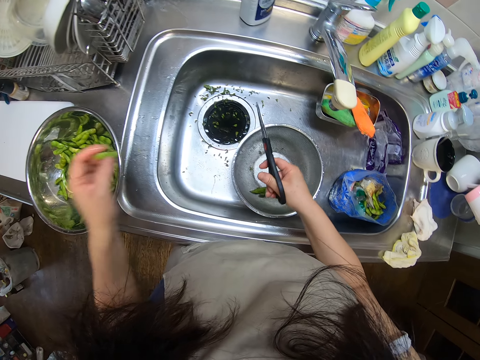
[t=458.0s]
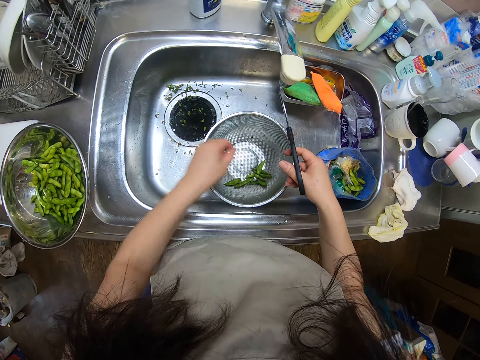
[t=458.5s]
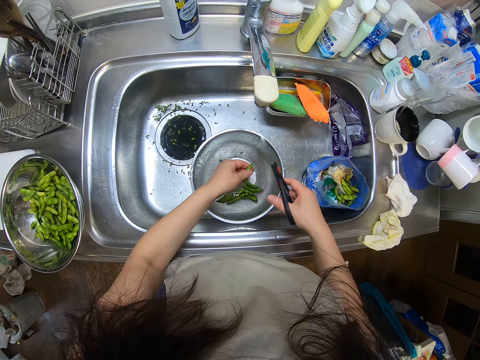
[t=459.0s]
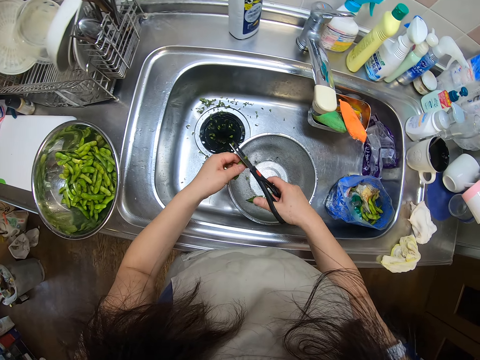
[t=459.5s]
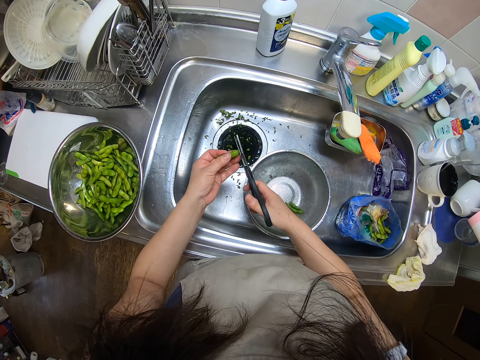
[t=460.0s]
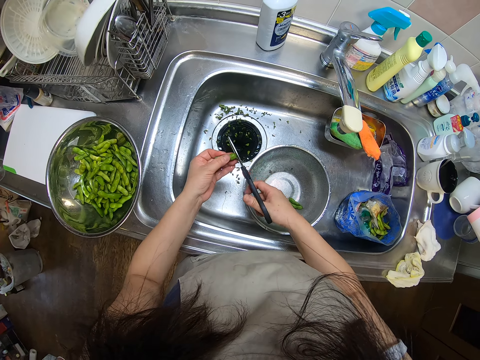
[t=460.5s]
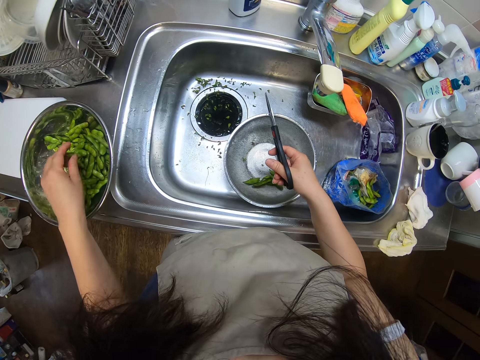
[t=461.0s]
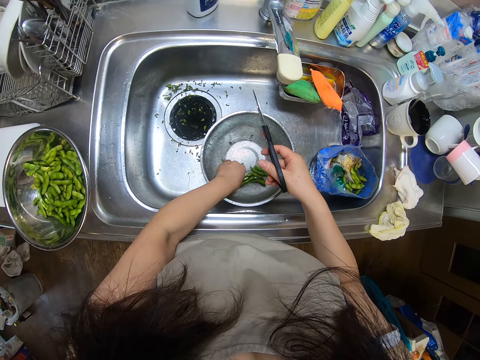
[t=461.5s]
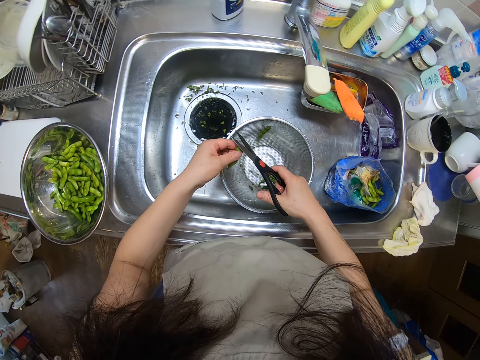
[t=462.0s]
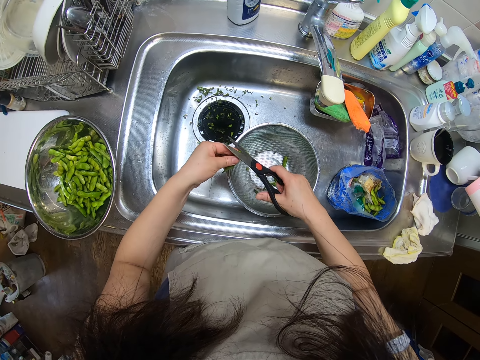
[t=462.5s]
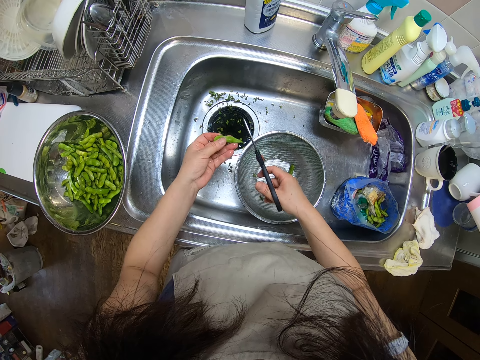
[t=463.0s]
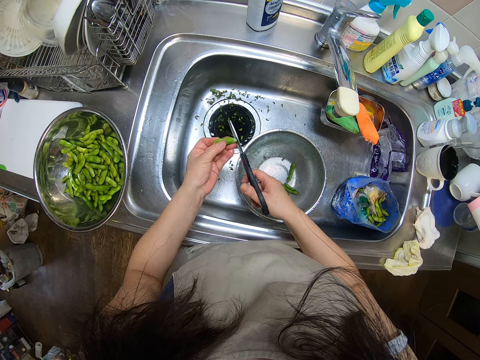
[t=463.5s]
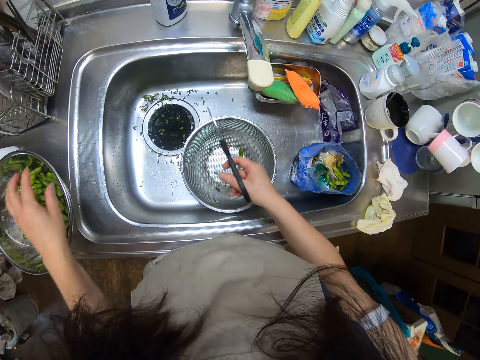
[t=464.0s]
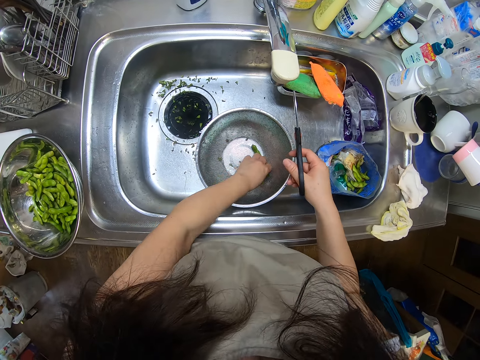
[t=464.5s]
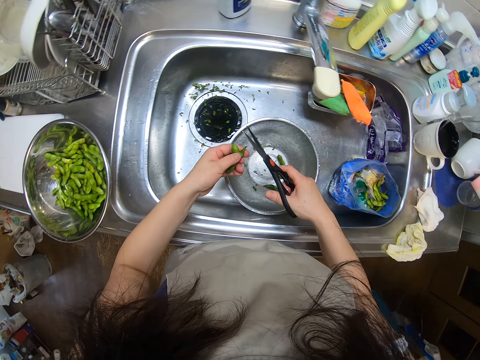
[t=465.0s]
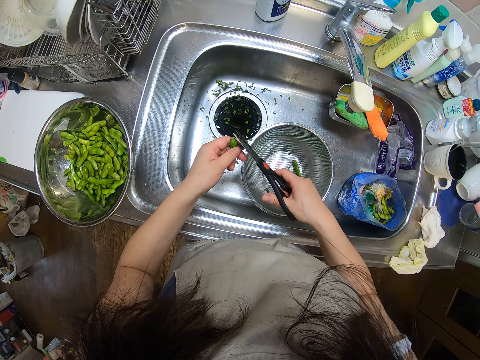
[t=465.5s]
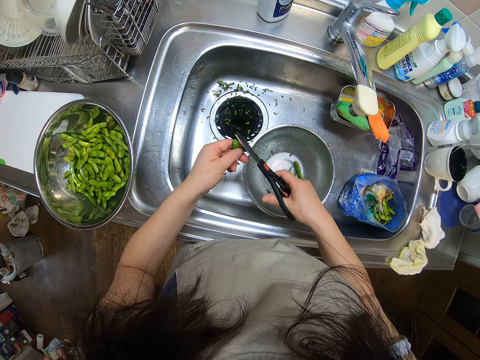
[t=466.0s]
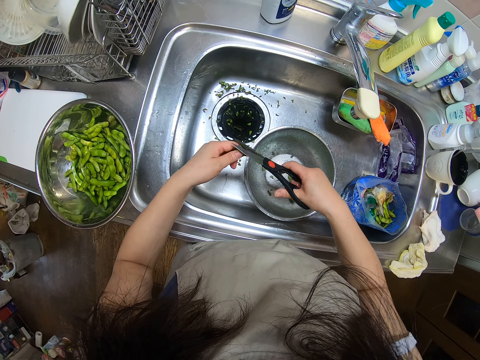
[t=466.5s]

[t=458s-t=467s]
The camera wearer drops the green bean in the sieve on the kitchen sink with her left hand. She picks green beans from the sieve in the kitchen sink with her left hand. She cuts the edges of the green bean with the pair of scissors in her right hand. She drops the green bean in the sieve on the kitchen sink with her left hand. She picks a green bean from the sieve in the kitchen sink with her left hand. She cuts the edges of the green bean with the pair of scissors in her right hand. She drops the green bean in the sieve on the kitchen sink with her left hand. She picks green beans from the sieve in the kitchen sink with her left hand. She cuts the edges of the green beans with the pair of scissors in her right hand.

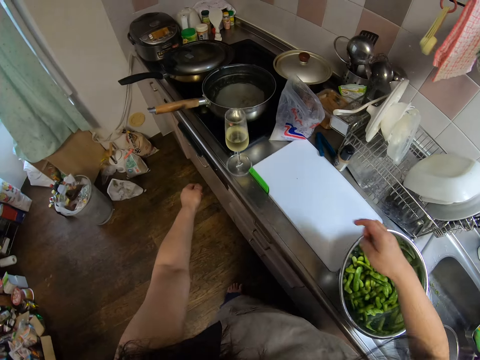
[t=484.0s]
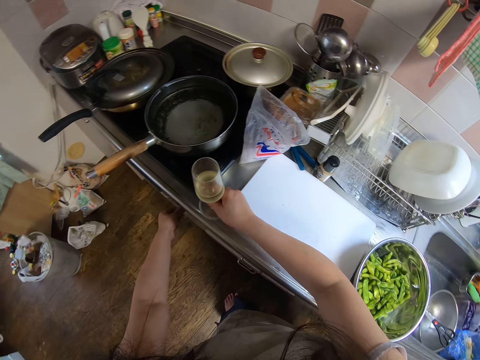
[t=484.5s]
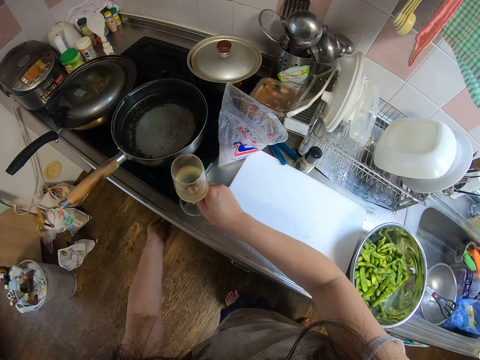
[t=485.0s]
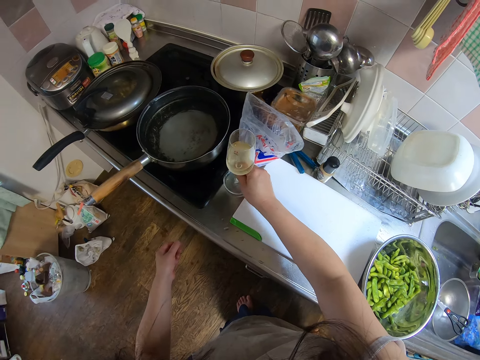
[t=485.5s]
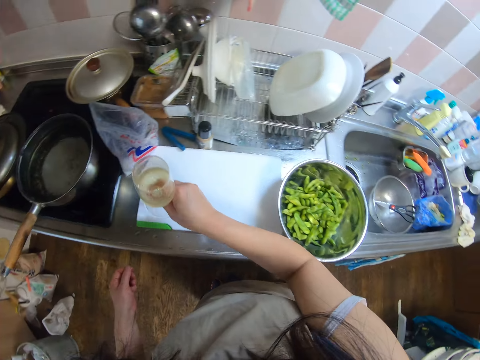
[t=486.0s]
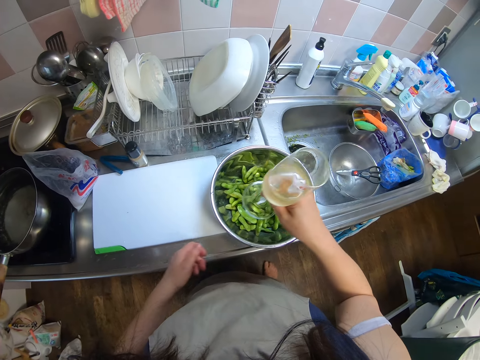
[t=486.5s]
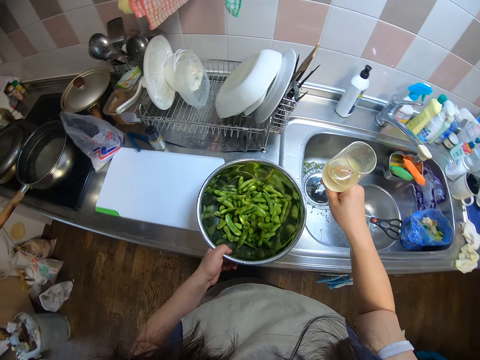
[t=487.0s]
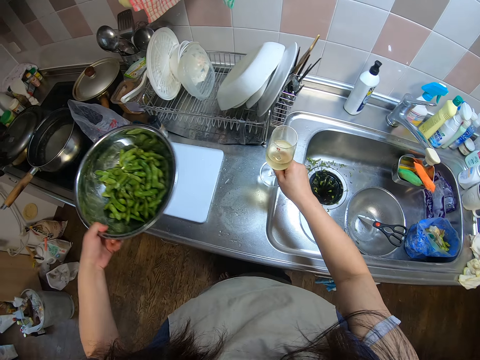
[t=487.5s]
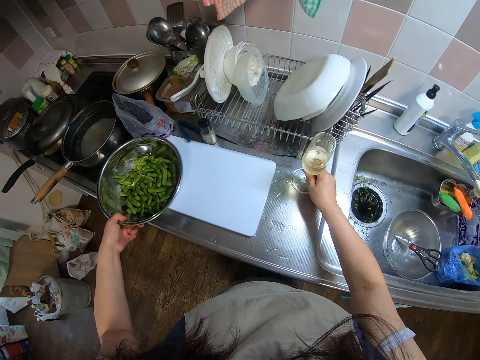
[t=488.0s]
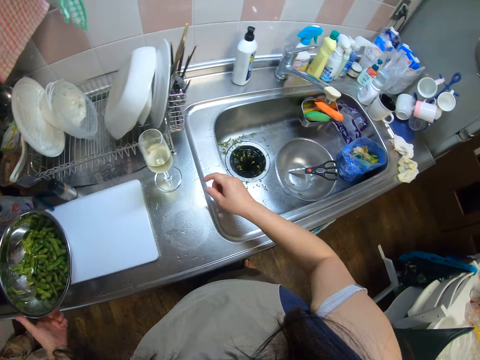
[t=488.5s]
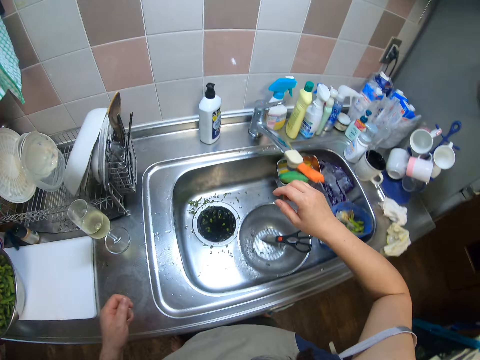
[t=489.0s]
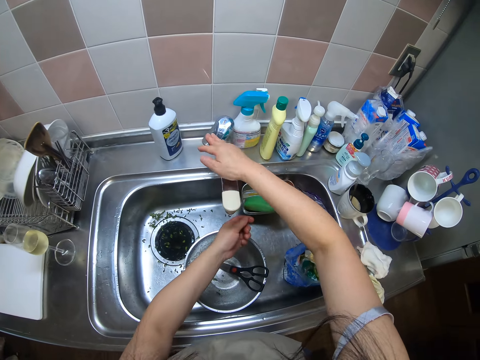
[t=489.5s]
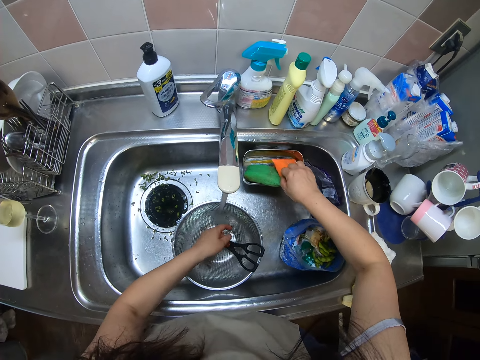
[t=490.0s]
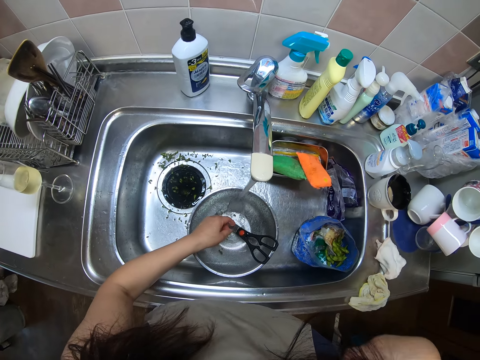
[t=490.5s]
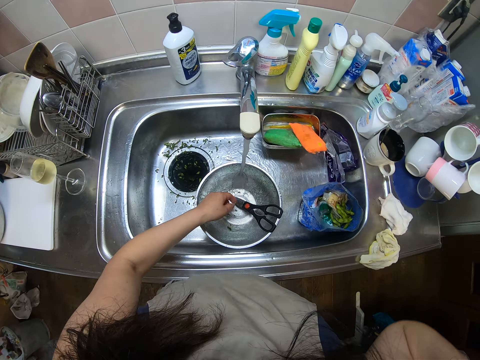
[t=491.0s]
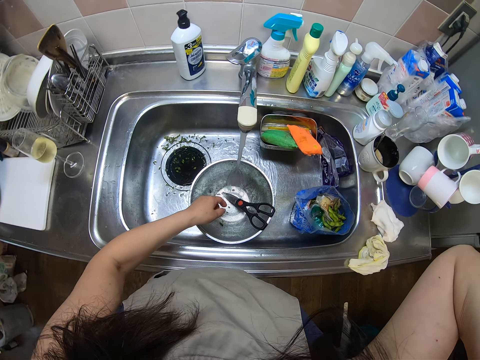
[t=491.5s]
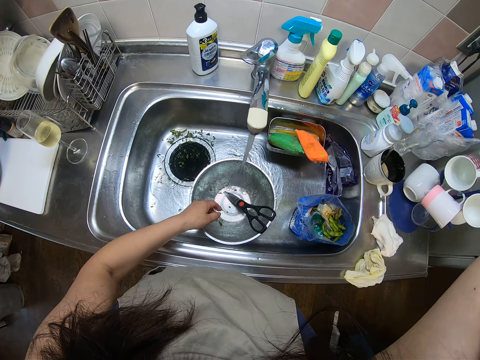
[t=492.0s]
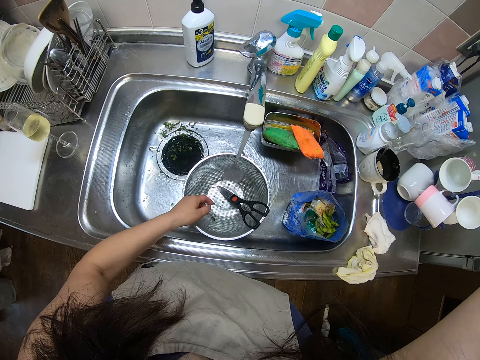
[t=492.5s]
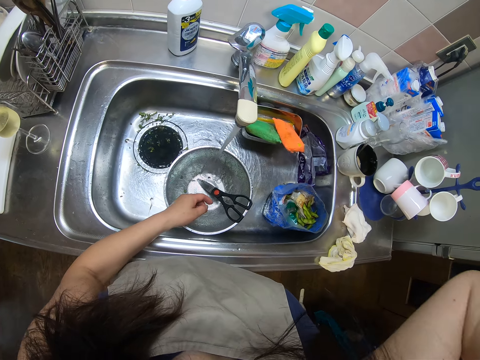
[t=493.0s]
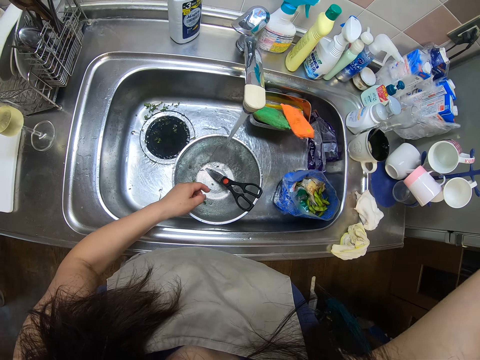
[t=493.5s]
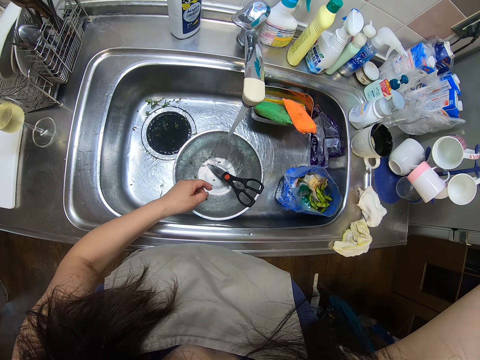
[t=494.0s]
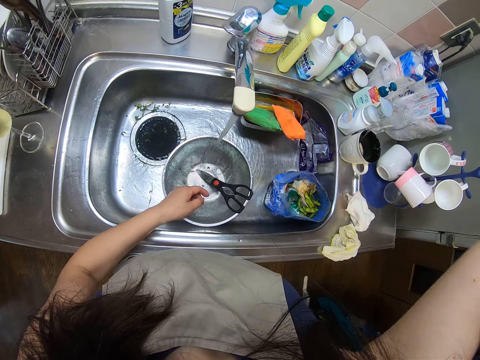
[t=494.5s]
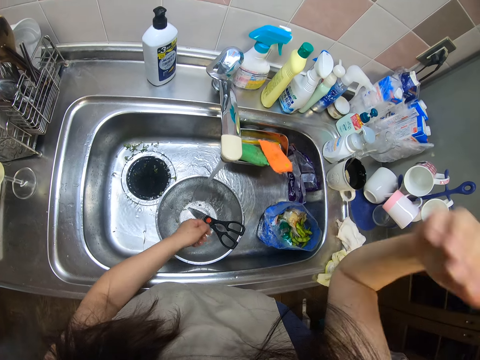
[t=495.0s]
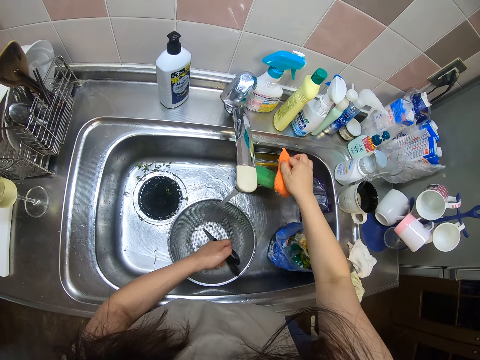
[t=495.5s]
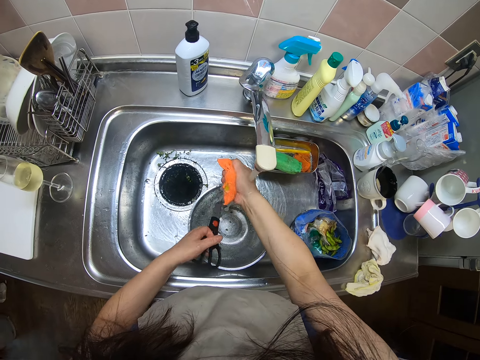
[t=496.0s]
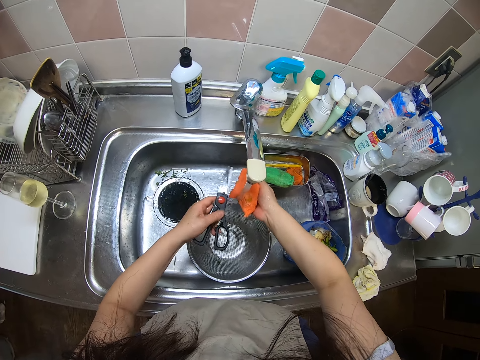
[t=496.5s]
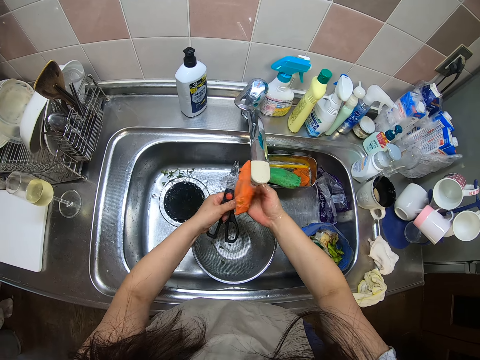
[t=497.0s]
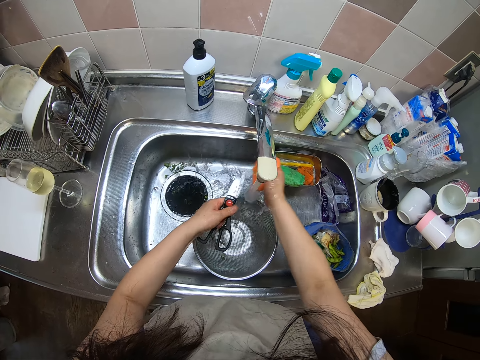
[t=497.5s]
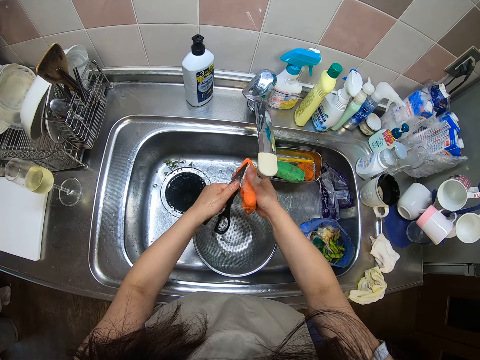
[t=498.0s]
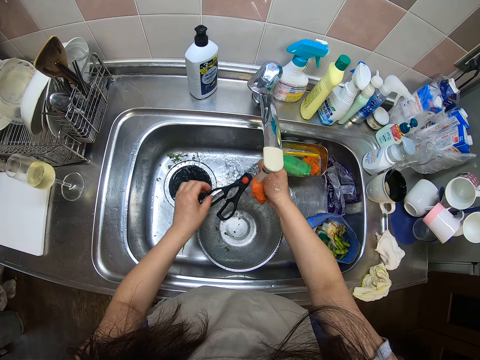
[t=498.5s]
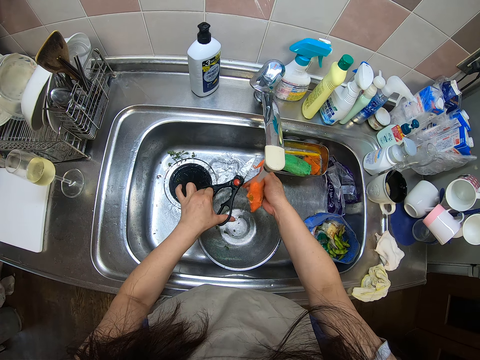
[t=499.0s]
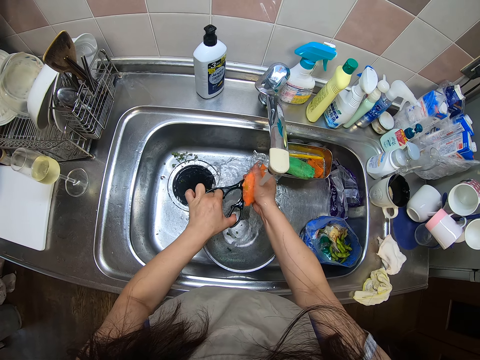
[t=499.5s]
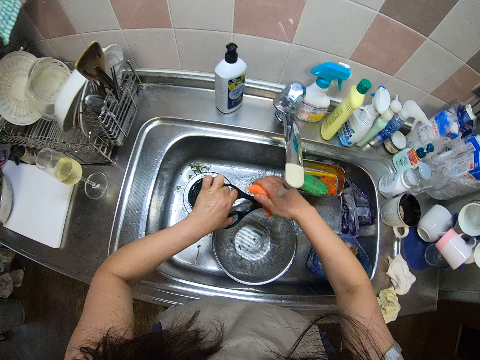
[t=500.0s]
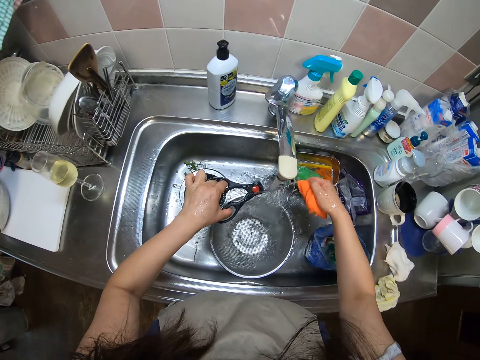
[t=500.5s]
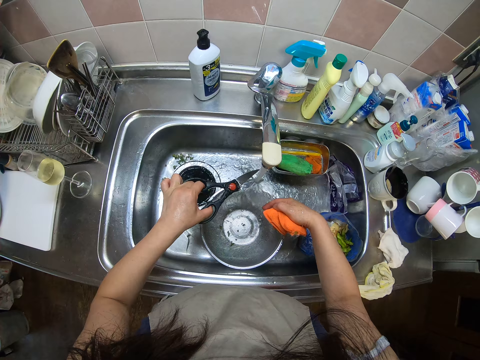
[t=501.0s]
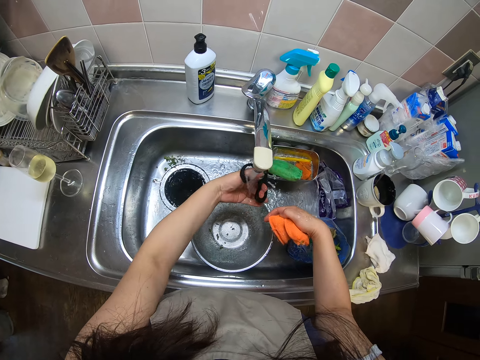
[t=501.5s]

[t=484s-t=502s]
The camera wearer puts the scissors in the sieve. She turns the switch of the cooker with her left hand. She picks a glass cup from the kitchen counter with her right hand. She picks the sieve containing the green beans from the kitchen sink with her left hand. She moves the bowl in the kitchen area. She drops the sieve containing the green beans on the kitchen sink with her right hand. She drops the glass cup on the kitchen sink near the utensil rack with her right hand. She opens the tap with her right hand. She touches a sponge in a sponge holder with her right hand. She adjusts her camera. She picks the sponge from the sponge holder with her right hand and squeezes the sponge in her right hand. She washes the scissors with the sponge in her right hand. She rinses the scissors in her left hand.
